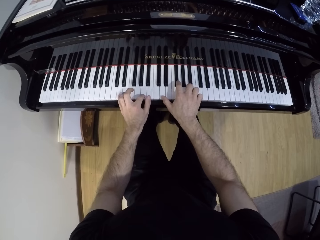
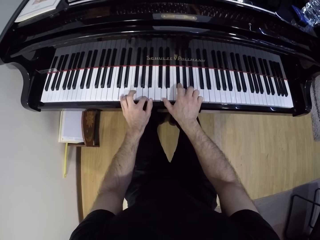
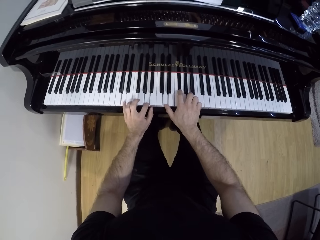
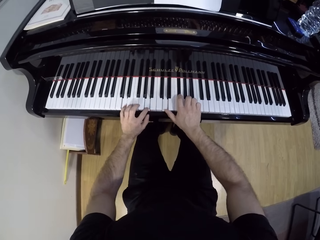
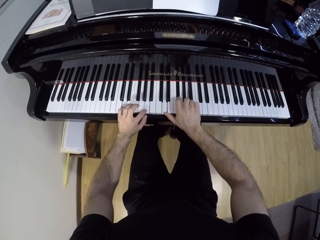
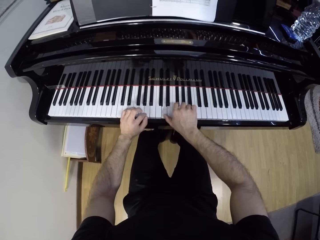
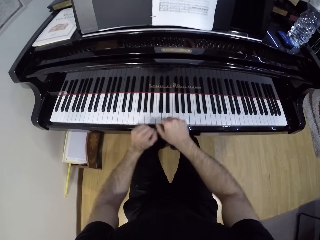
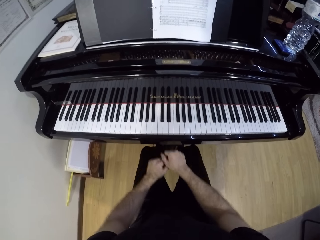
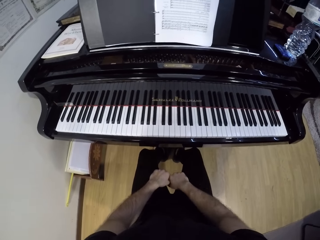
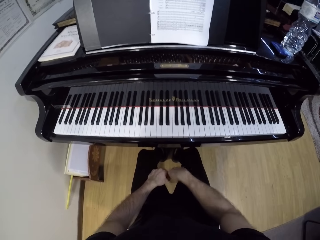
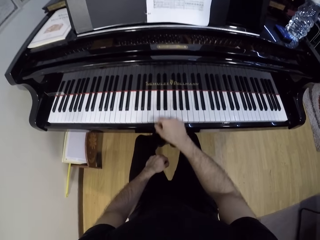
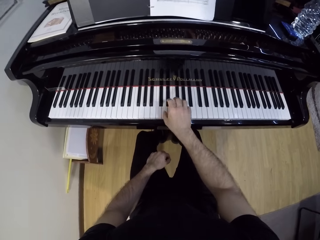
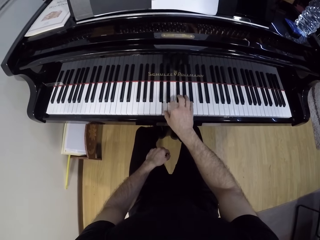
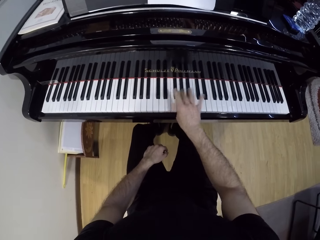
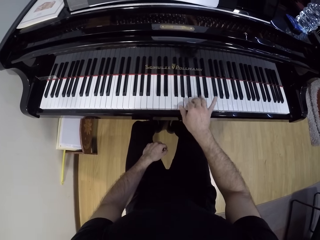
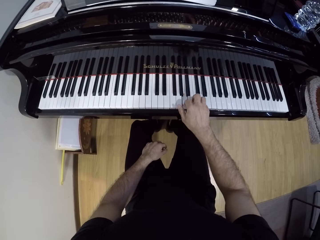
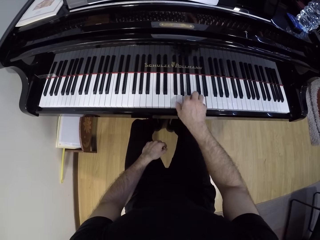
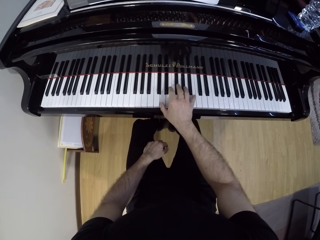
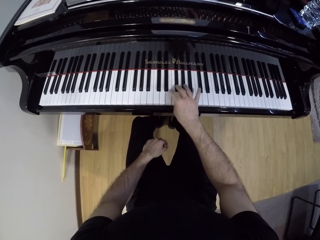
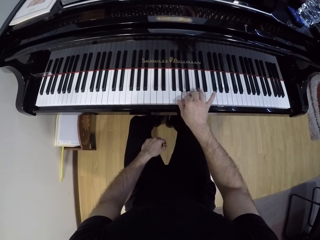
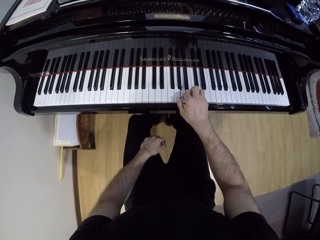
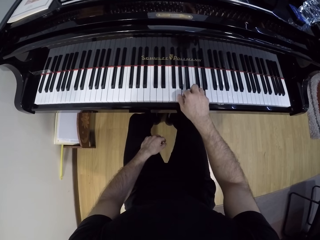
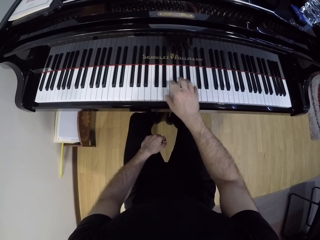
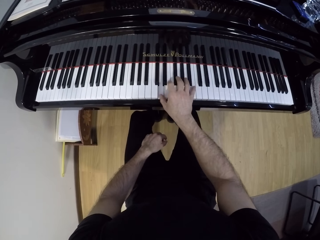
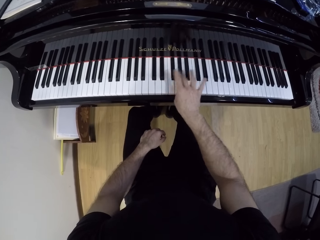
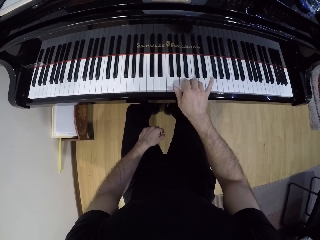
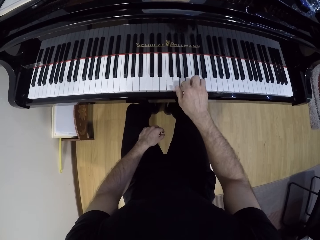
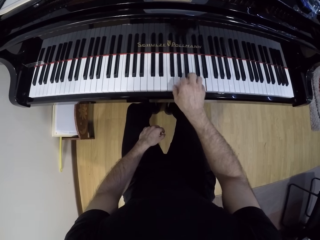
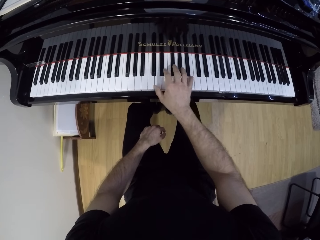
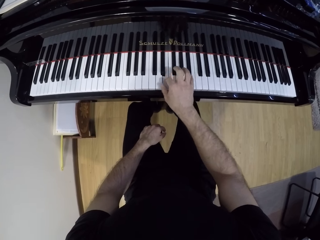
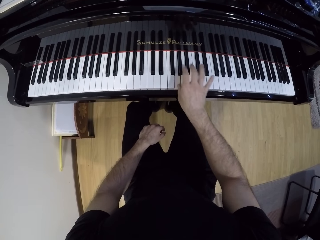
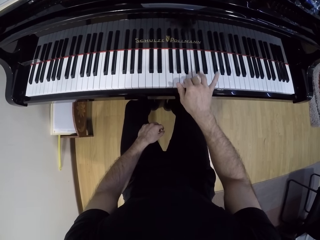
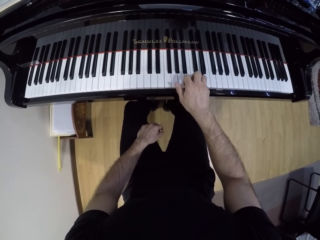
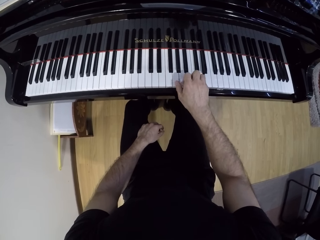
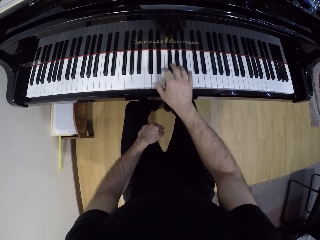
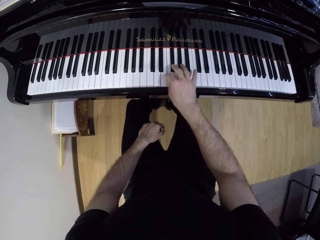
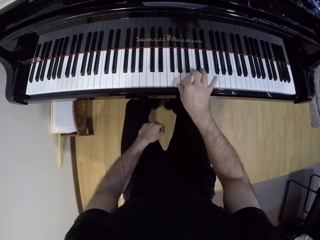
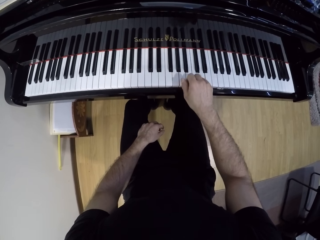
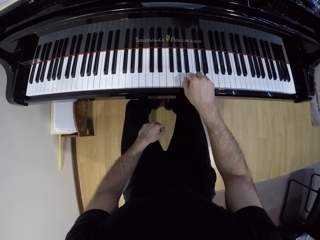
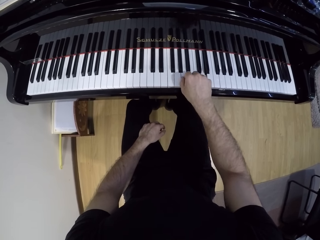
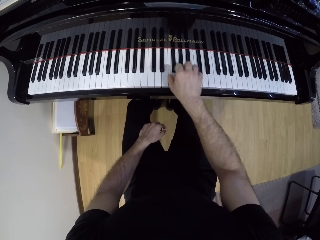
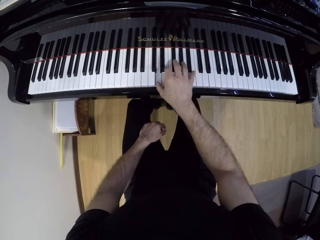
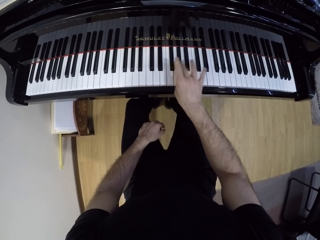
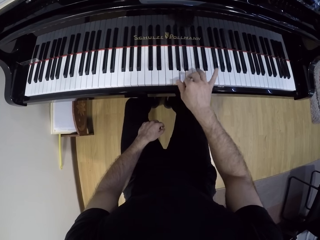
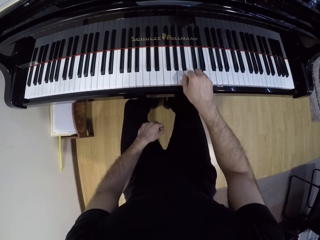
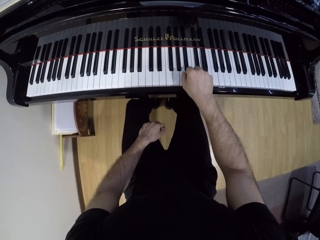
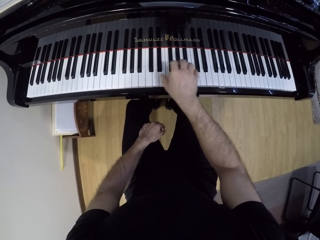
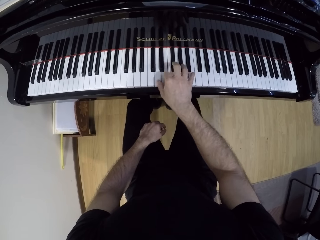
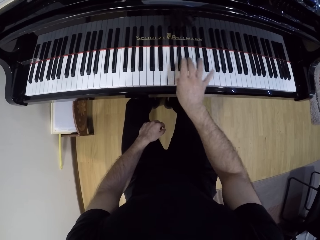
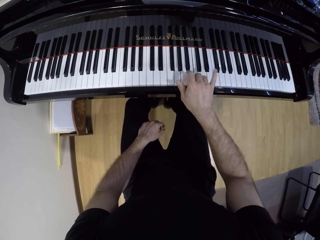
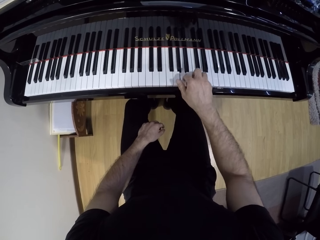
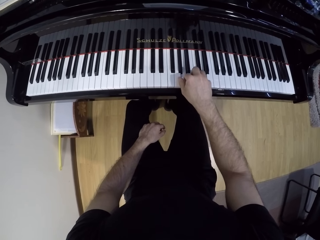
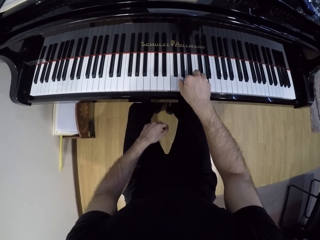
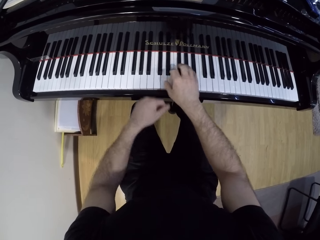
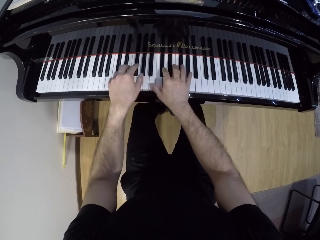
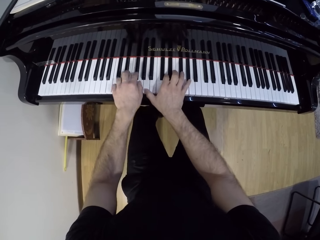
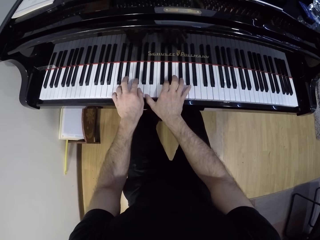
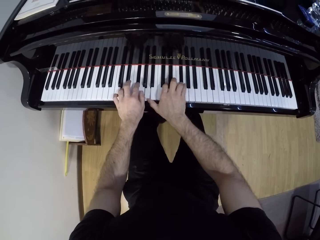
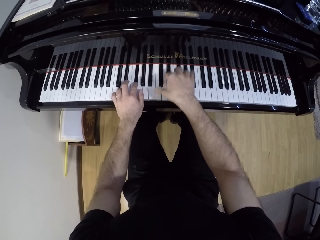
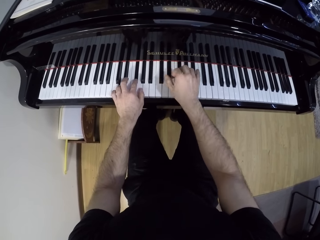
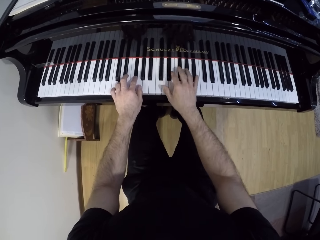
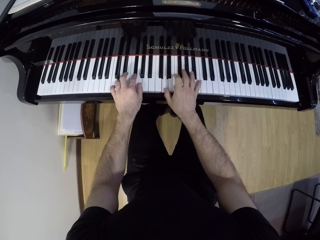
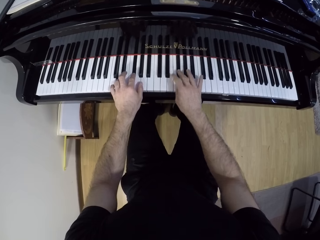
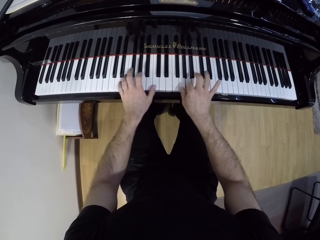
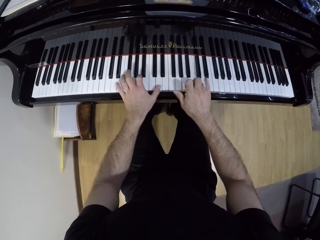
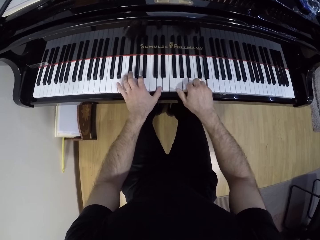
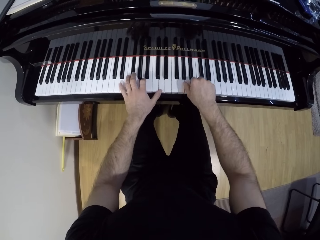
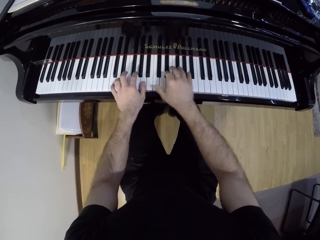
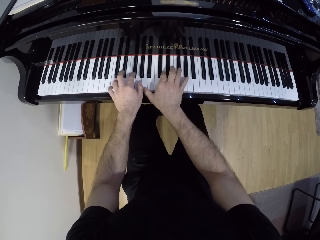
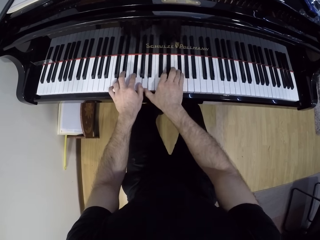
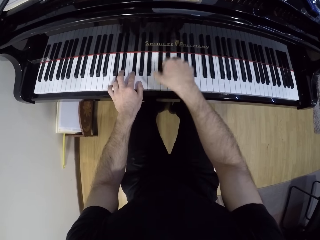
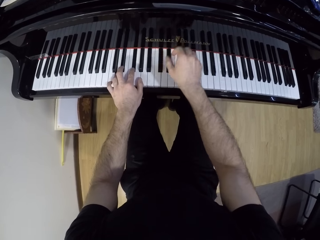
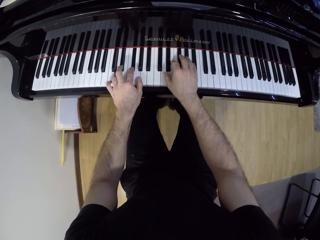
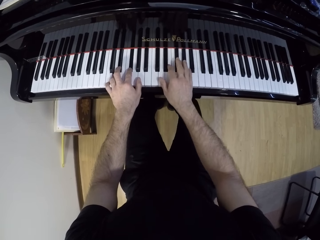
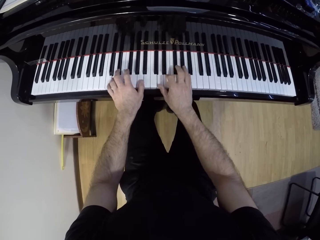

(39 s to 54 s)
The camera wearer drops his hands on his thighs. He plays the grand piano with his right hand. He plays the grand piano with both hands.

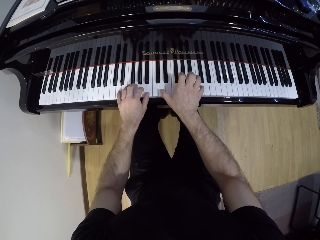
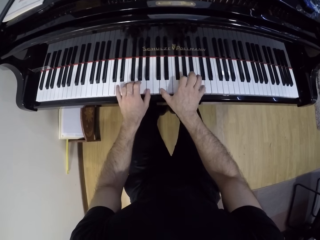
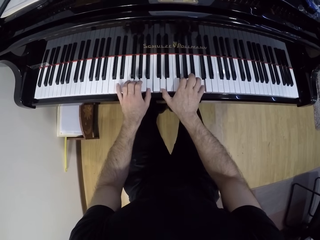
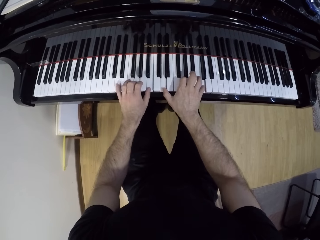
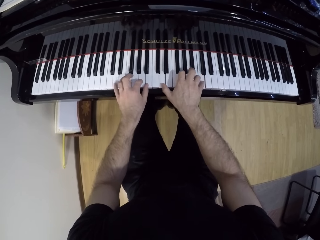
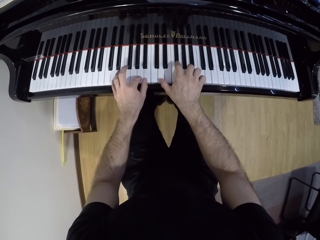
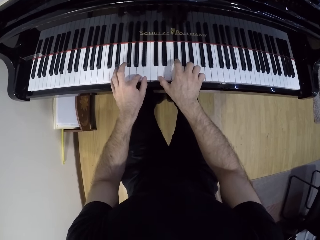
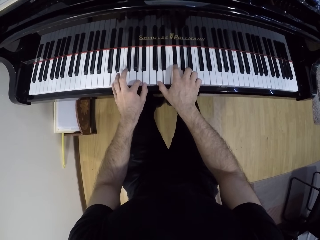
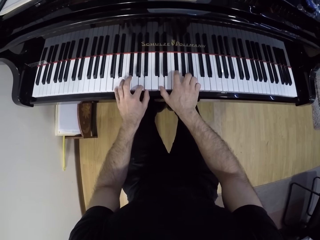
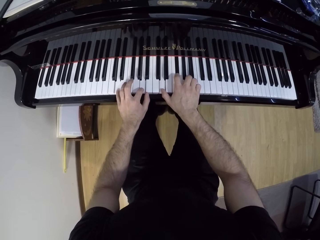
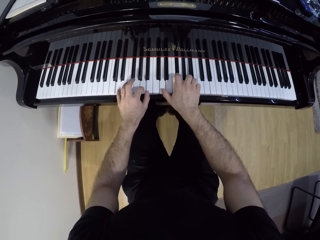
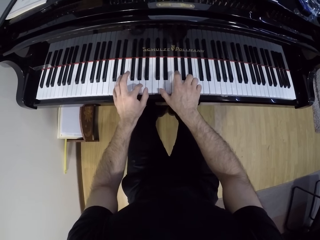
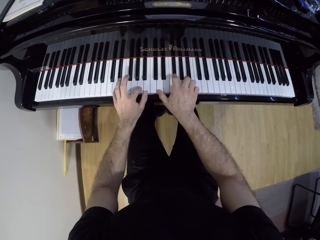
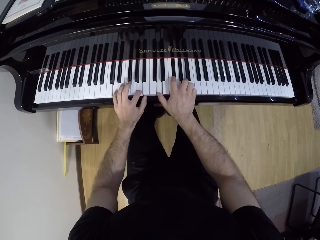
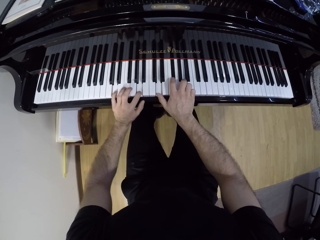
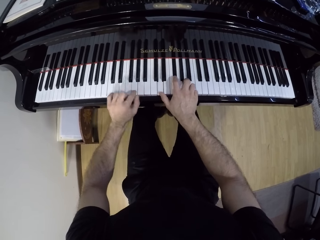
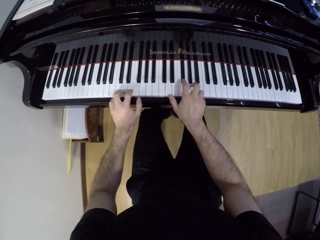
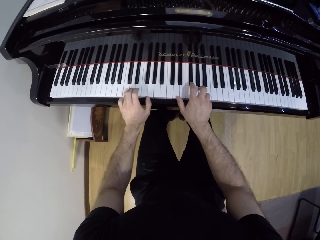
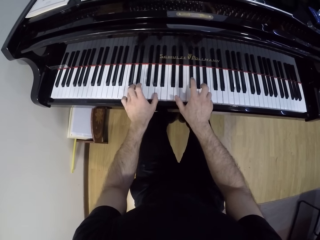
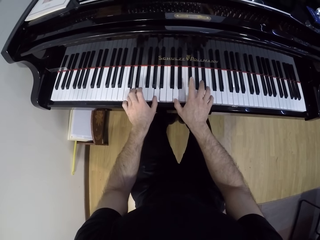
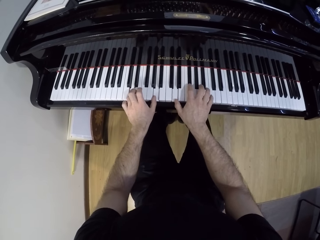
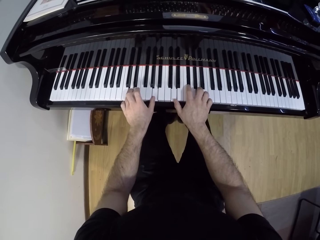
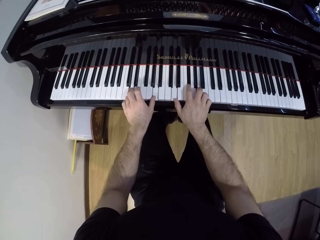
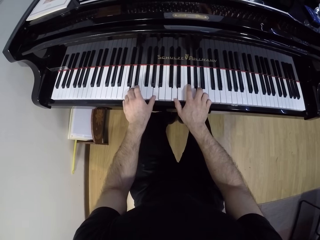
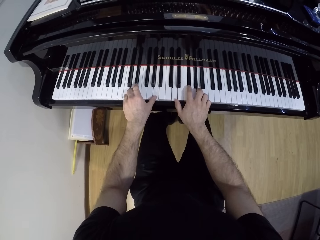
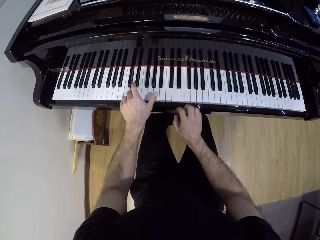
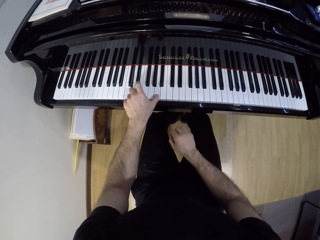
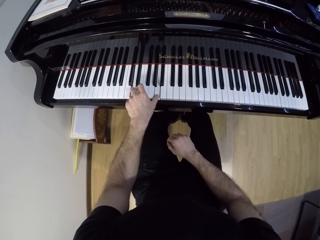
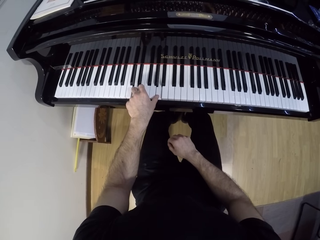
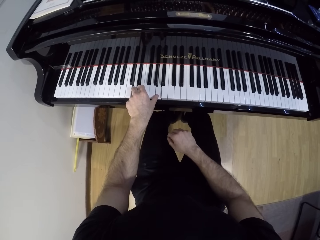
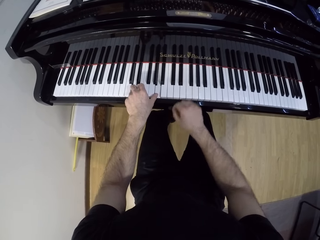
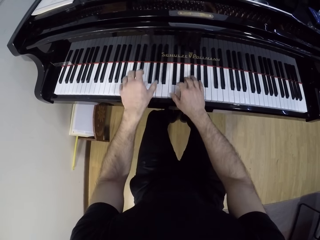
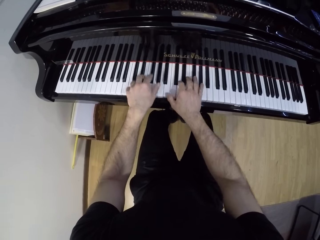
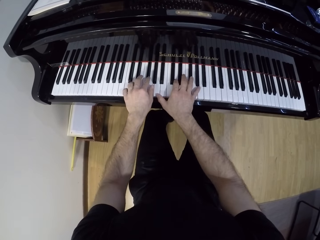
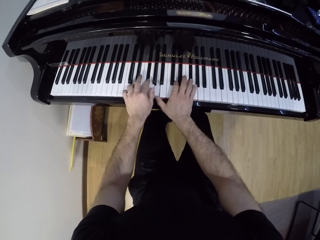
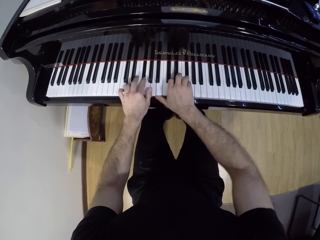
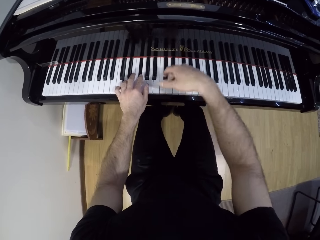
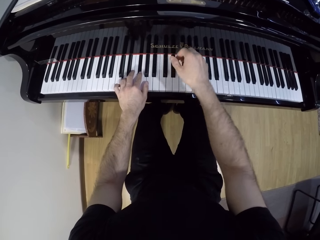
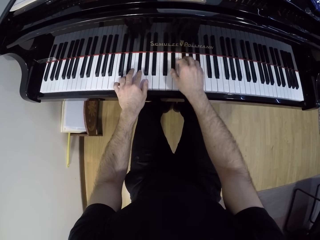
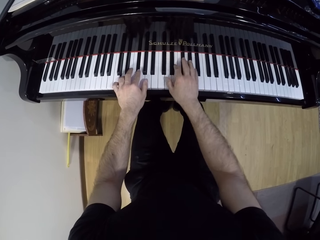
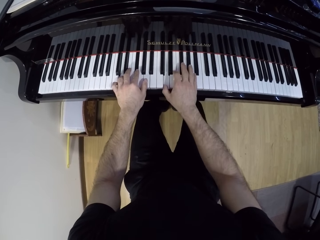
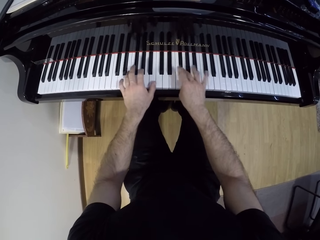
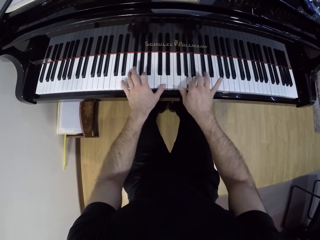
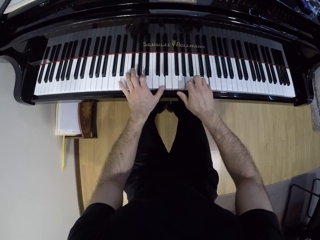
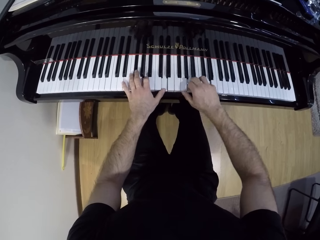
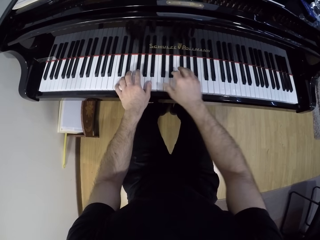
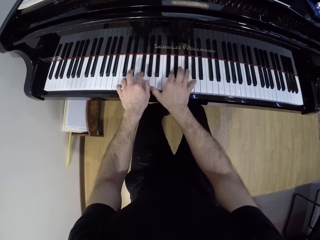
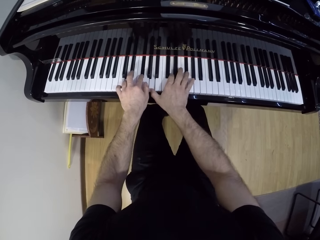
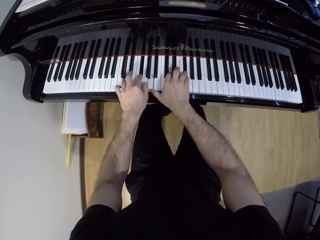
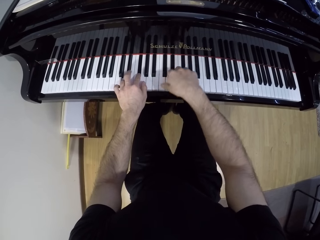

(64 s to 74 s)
The camera wearer plays the grand piano with his left hand. He drops his right hand on his right thigh. He plays the grand piano with both hands.
